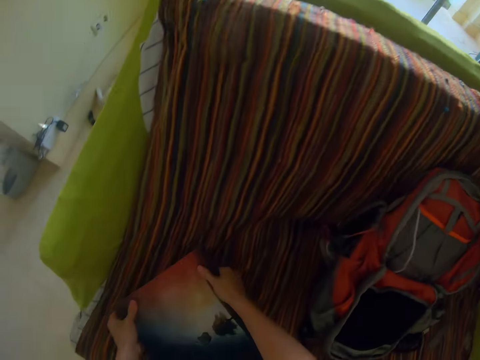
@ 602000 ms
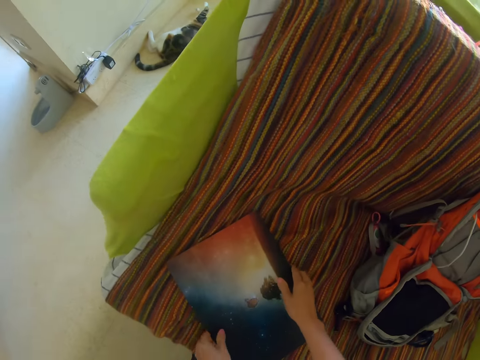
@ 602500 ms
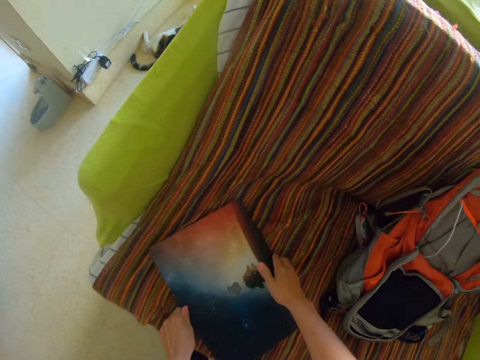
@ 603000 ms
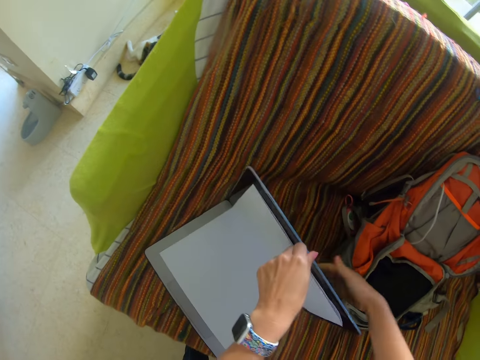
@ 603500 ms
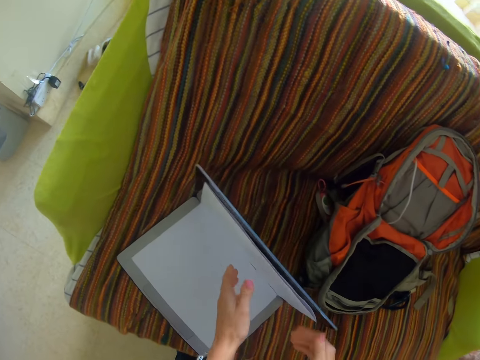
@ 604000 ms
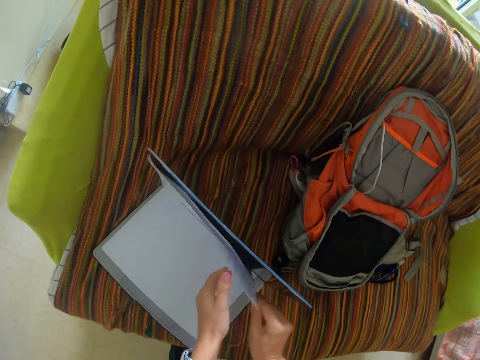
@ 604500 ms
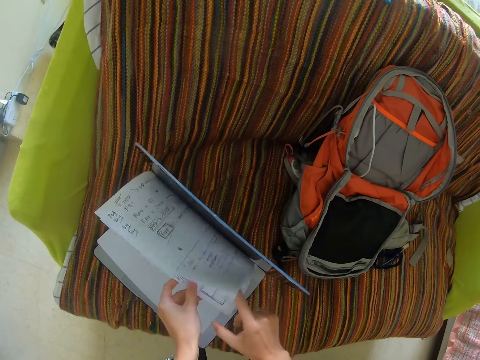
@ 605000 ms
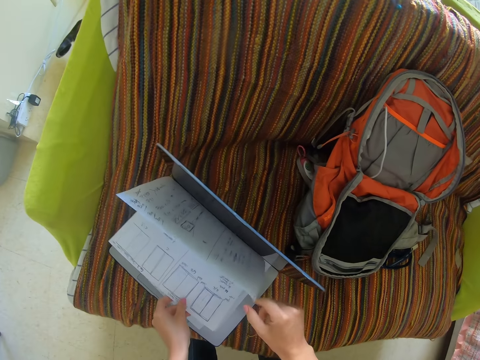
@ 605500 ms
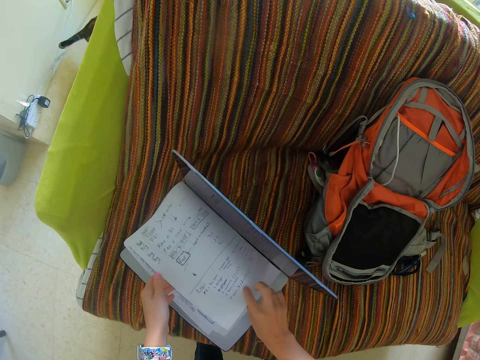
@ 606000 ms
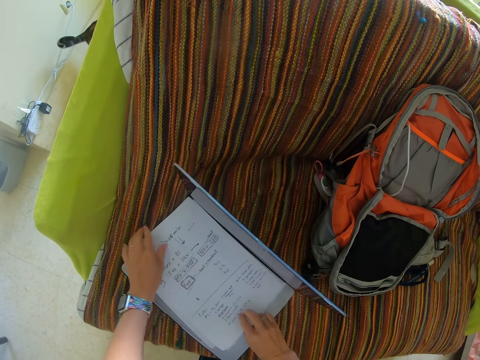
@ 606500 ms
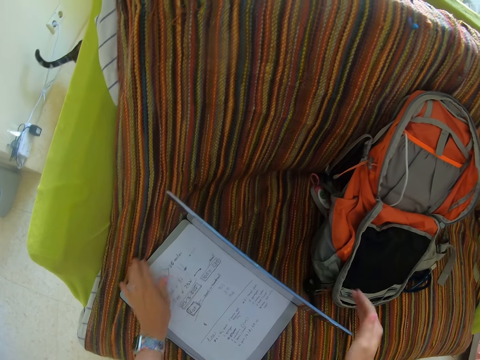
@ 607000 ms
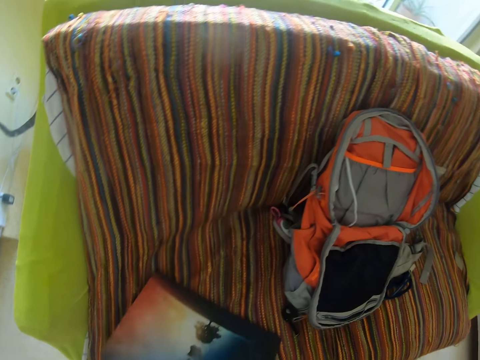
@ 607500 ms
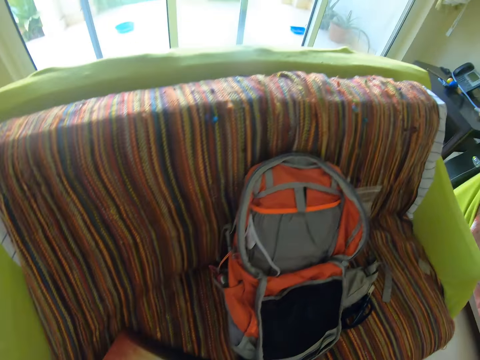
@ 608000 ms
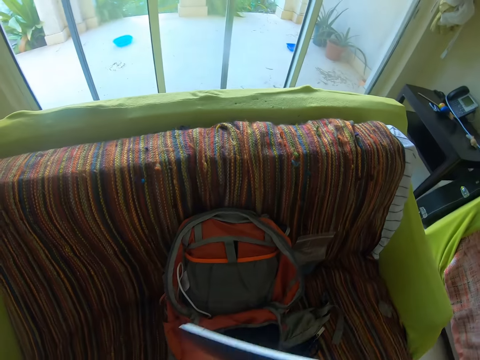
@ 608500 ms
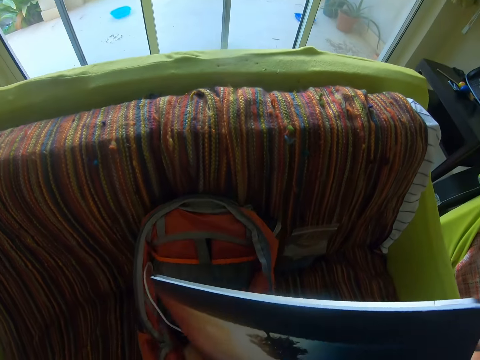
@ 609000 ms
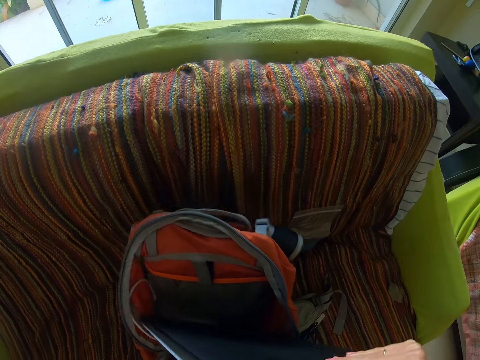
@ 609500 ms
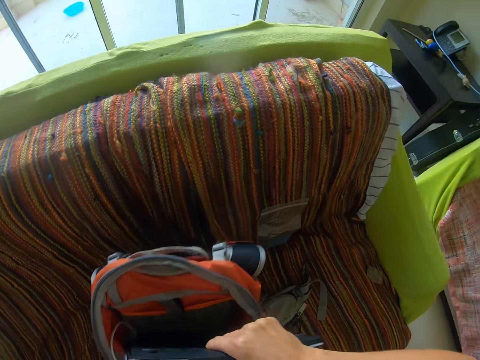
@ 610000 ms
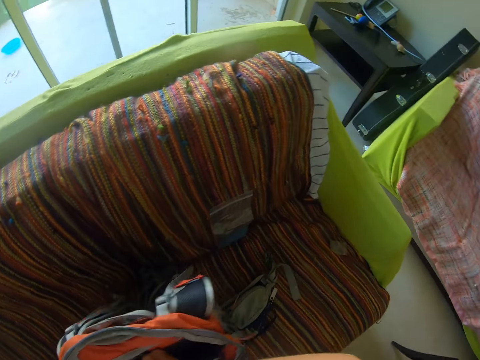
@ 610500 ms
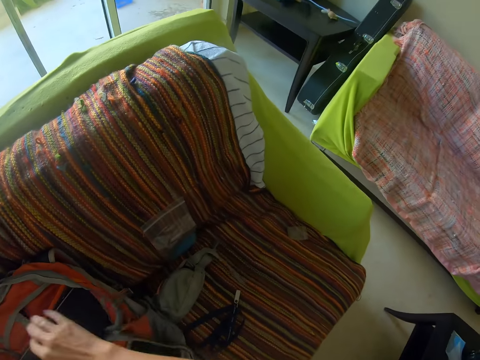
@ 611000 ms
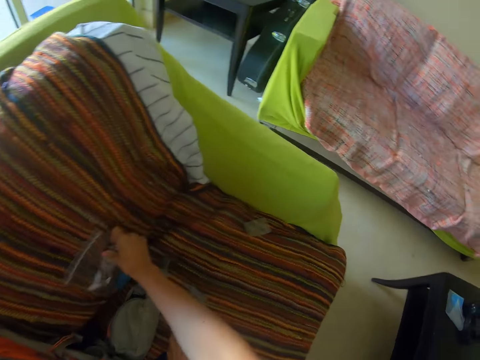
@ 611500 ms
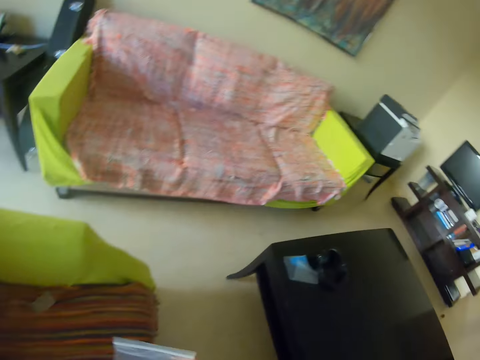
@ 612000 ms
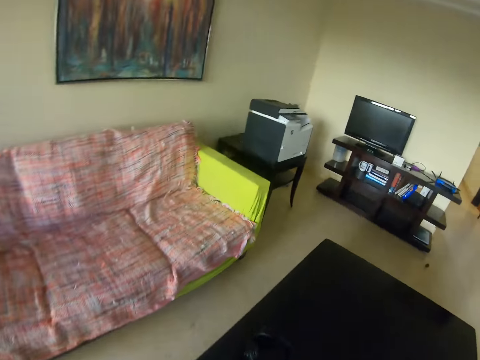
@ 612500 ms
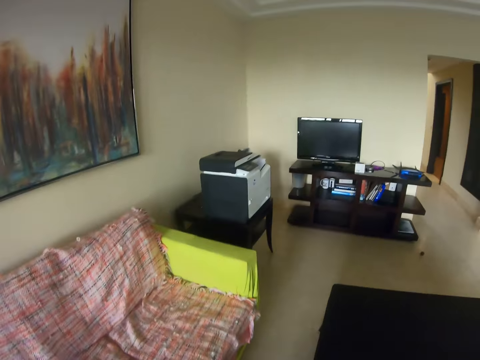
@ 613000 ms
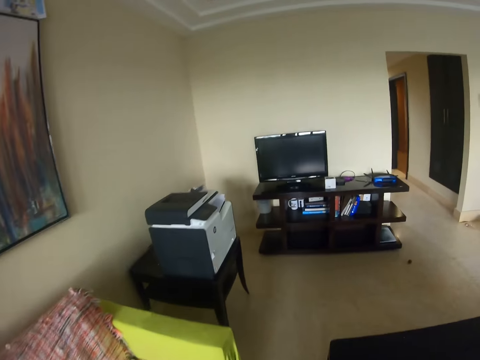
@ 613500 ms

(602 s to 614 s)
The camera wearer puts the laptop on the couch. They open the laptop. They look at the papers. They close the laptop. They put the laptop in the bag. They pick the plastic bag on the couch. They move to the photocopy machine.

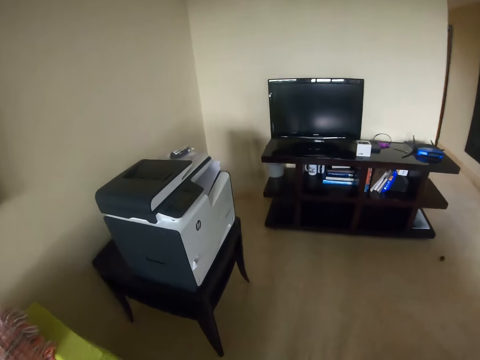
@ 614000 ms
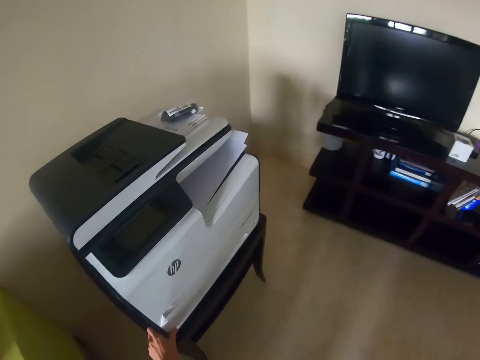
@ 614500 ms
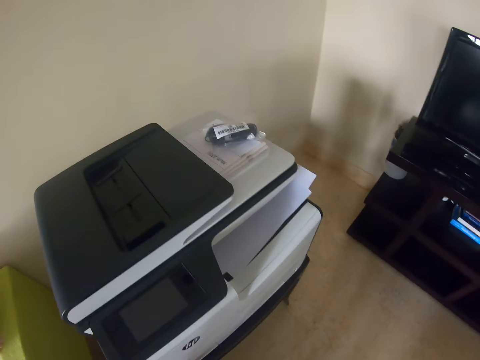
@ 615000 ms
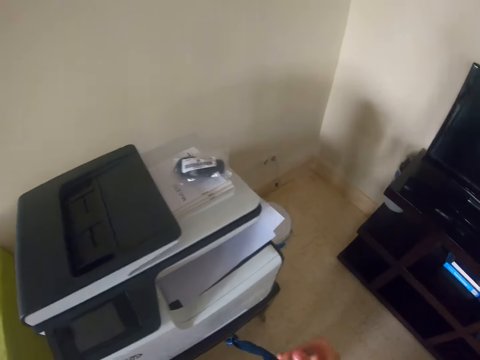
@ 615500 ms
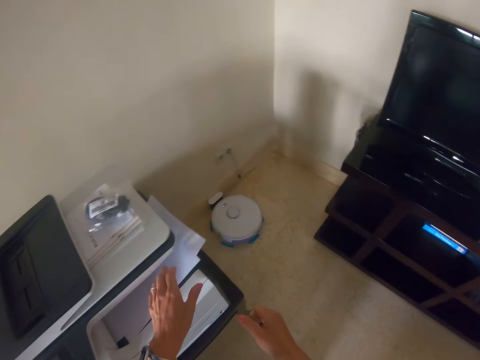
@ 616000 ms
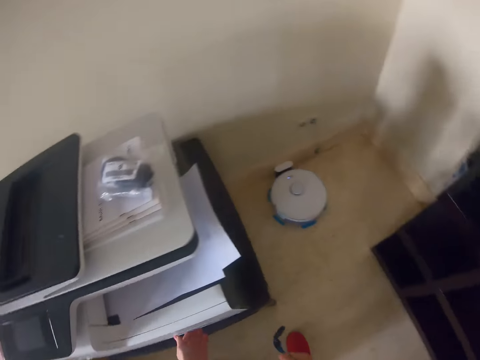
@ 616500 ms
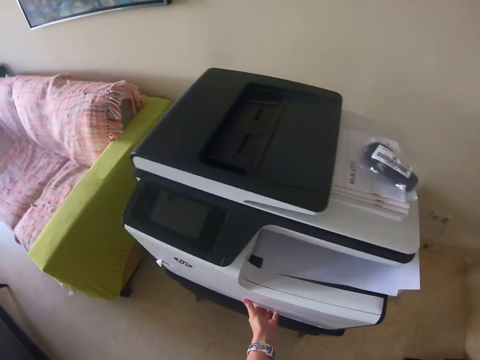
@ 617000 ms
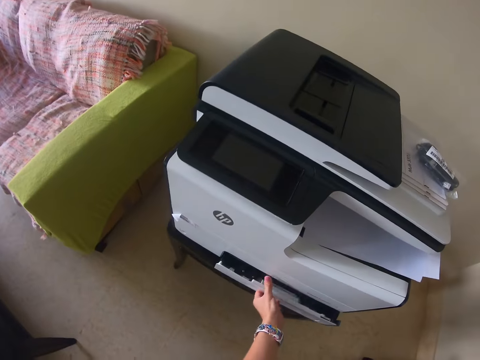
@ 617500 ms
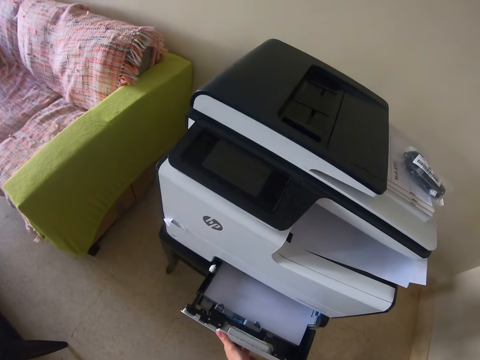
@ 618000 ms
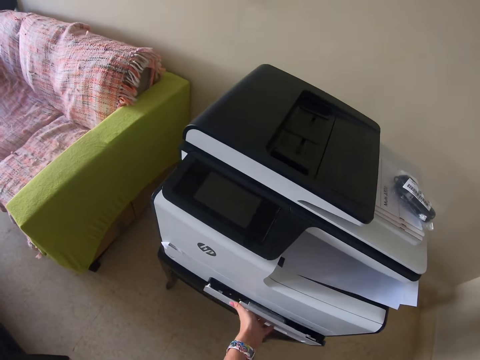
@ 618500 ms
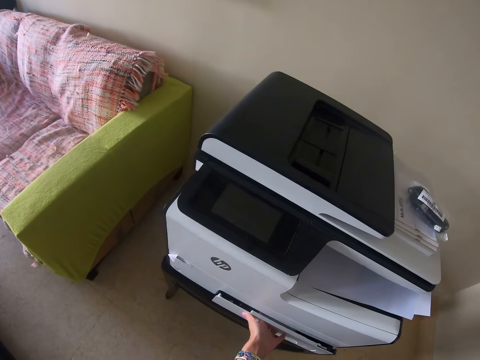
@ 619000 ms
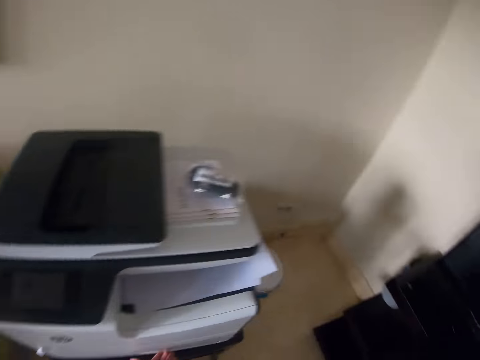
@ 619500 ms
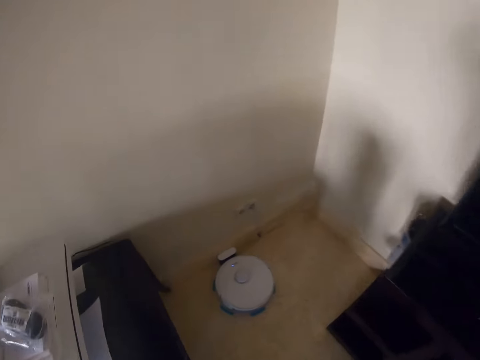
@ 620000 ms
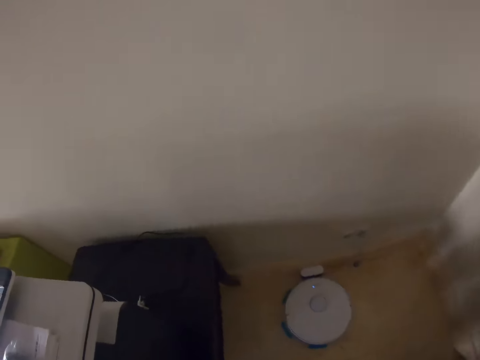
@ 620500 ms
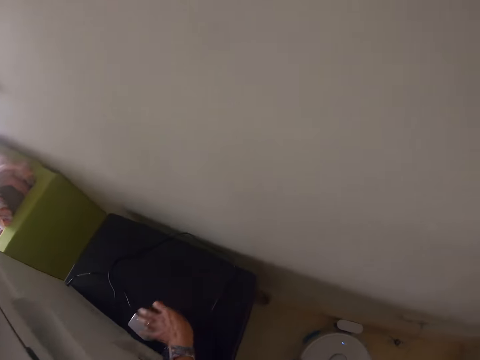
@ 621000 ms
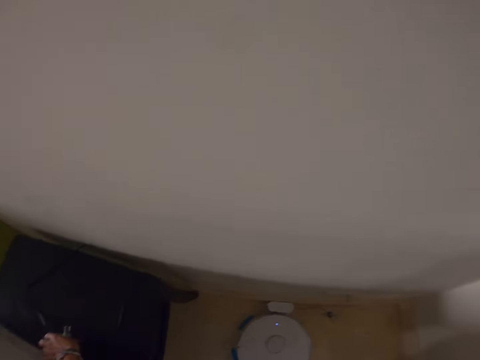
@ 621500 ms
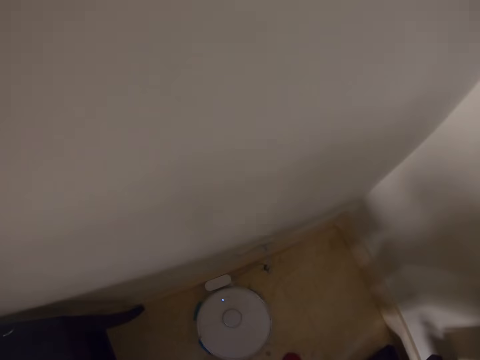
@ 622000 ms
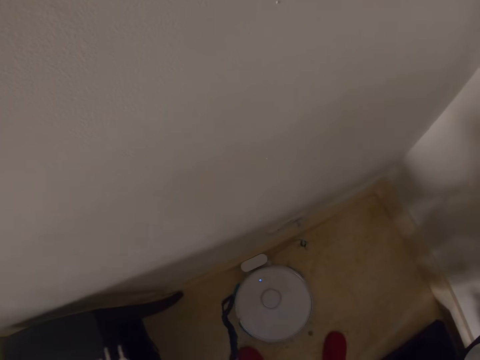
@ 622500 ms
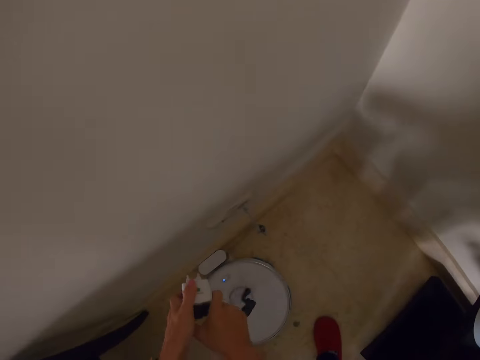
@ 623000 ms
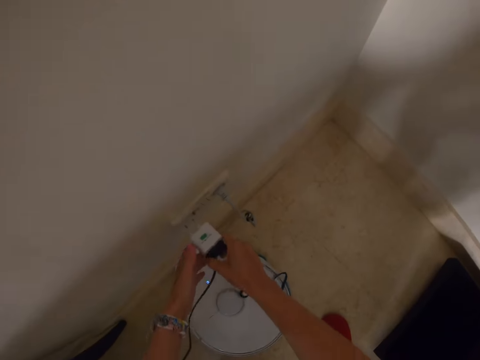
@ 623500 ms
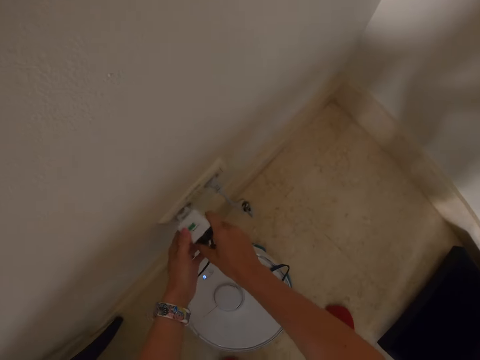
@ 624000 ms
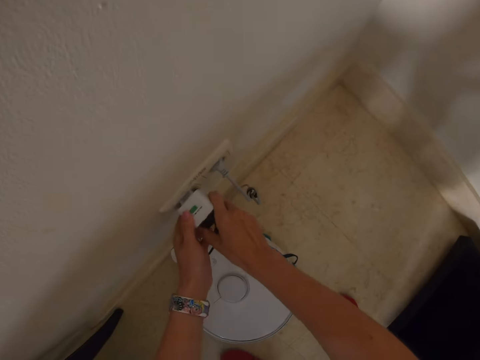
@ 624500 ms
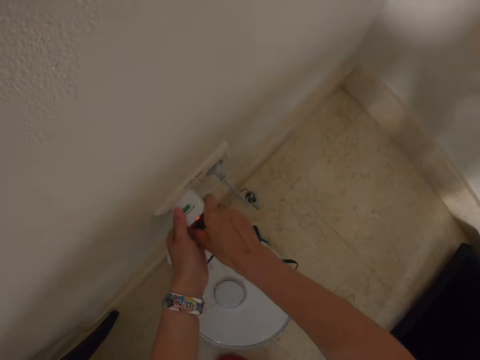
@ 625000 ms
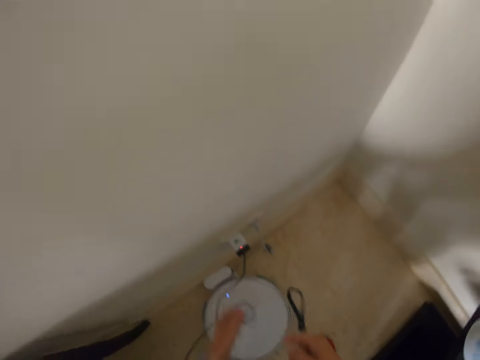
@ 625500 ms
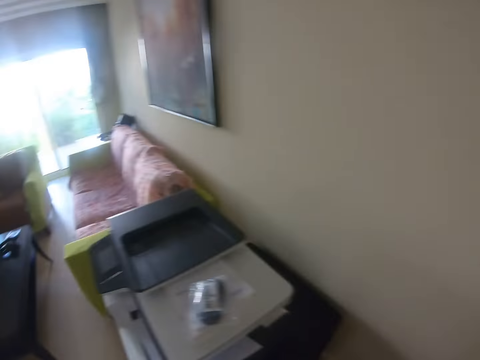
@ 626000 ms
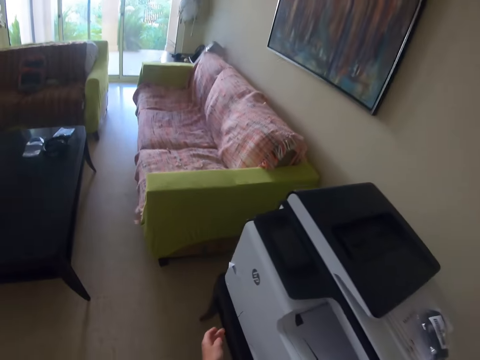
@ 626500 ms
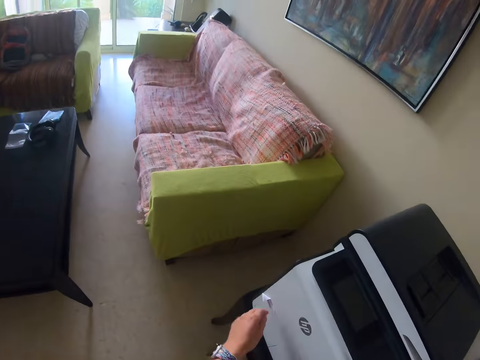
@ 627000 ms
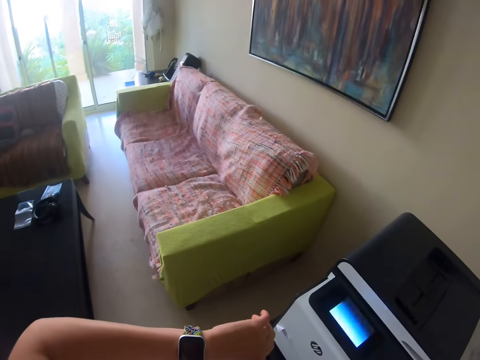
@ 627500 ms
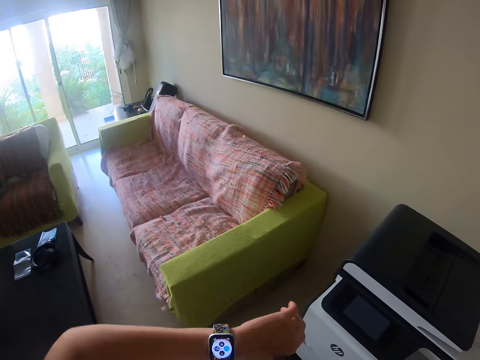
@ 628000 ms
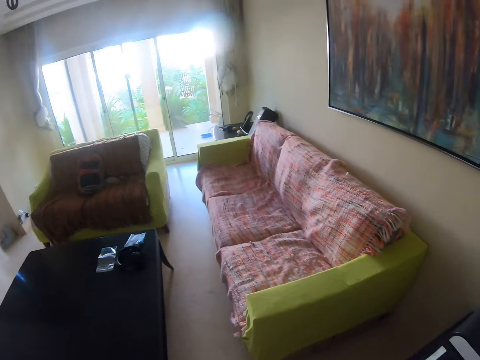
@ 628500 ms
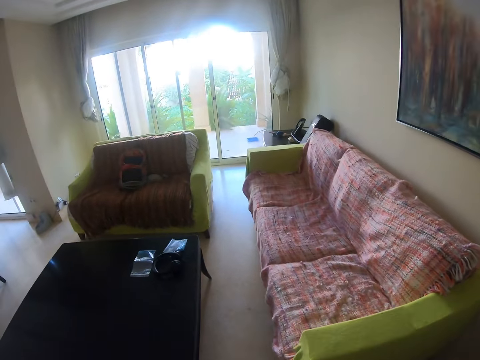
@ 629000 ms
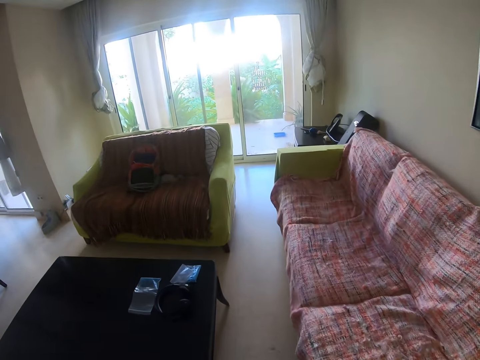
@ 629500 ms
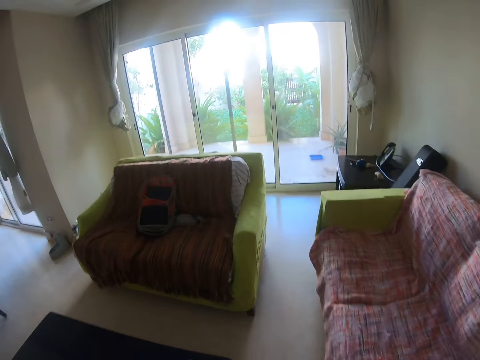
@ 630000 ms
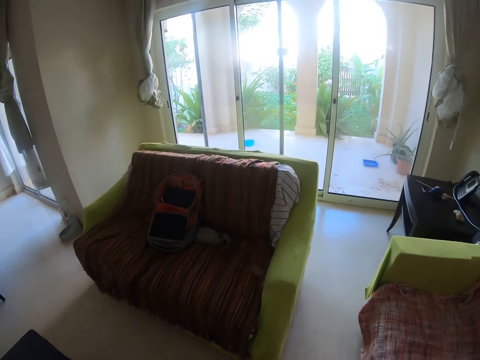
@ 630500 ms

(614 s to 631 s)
The camera wearer switches the photocopy machine. They open the paper drawer, close the paper drawer, take the electric plug, connect the plug to the electricity and look at the watch.
